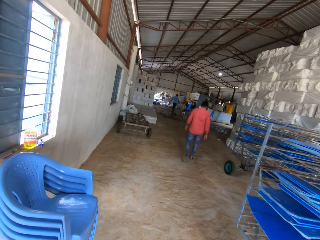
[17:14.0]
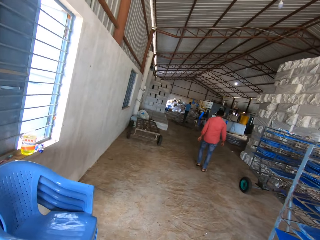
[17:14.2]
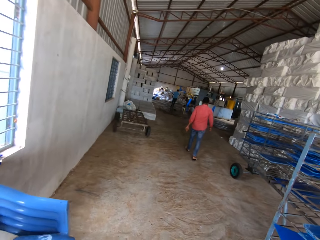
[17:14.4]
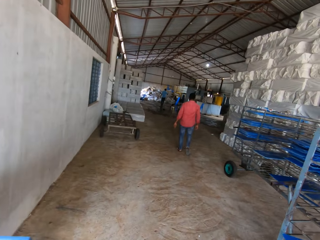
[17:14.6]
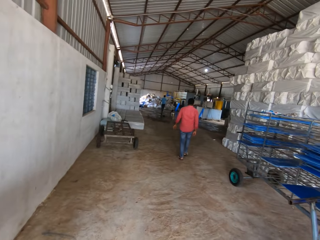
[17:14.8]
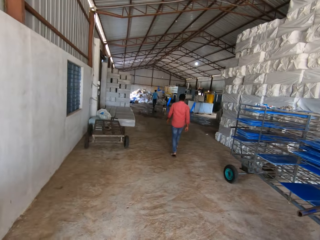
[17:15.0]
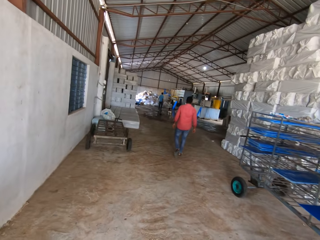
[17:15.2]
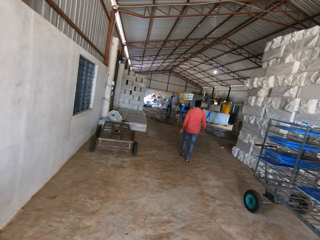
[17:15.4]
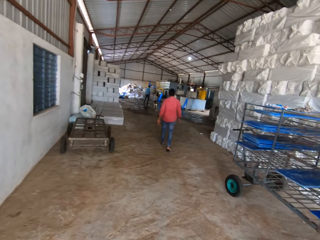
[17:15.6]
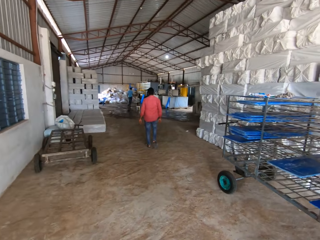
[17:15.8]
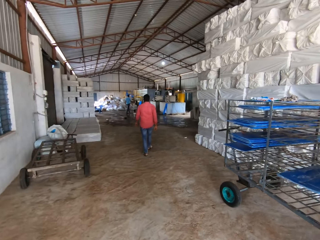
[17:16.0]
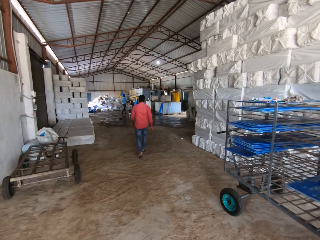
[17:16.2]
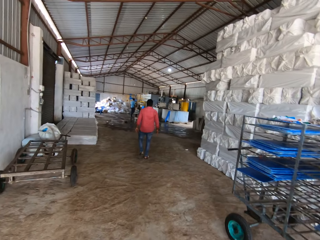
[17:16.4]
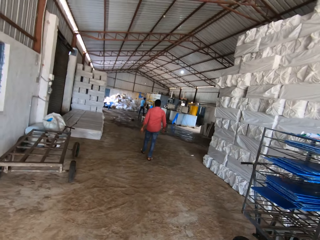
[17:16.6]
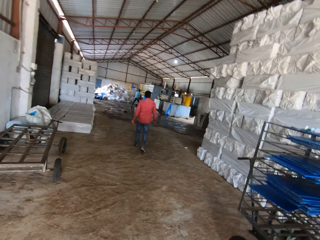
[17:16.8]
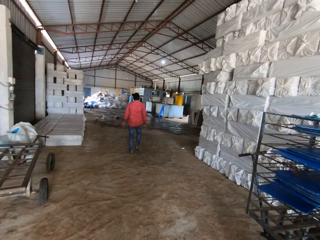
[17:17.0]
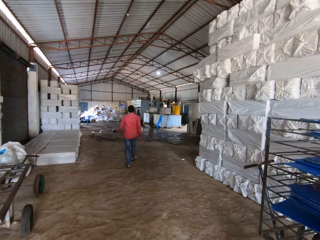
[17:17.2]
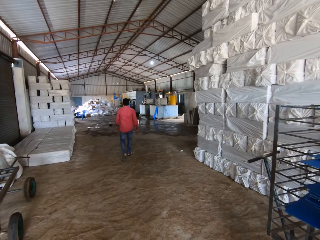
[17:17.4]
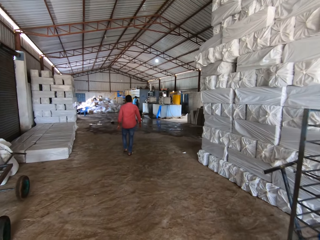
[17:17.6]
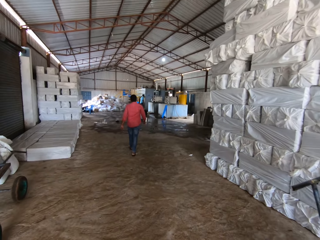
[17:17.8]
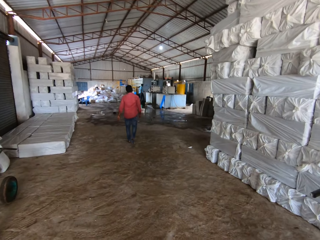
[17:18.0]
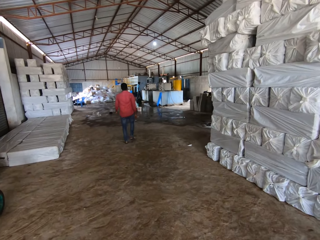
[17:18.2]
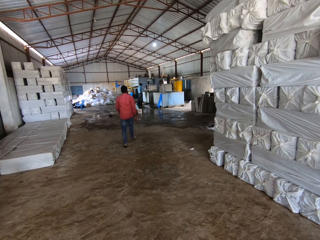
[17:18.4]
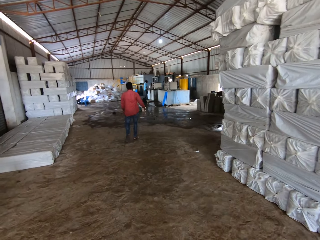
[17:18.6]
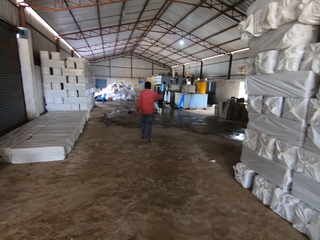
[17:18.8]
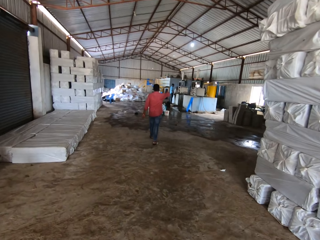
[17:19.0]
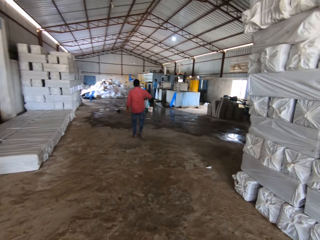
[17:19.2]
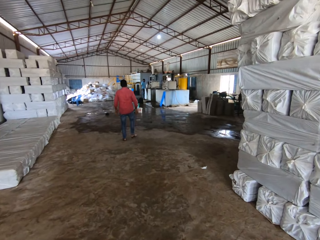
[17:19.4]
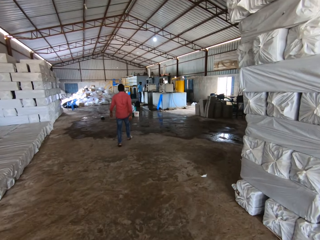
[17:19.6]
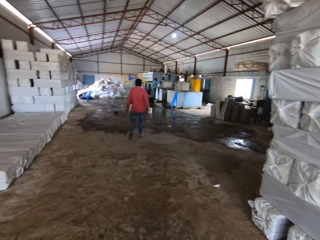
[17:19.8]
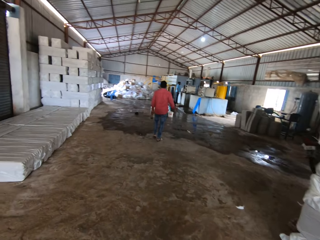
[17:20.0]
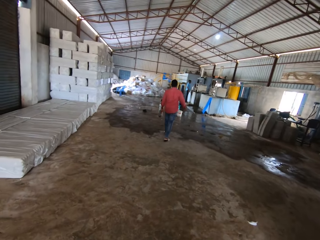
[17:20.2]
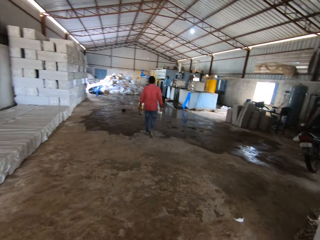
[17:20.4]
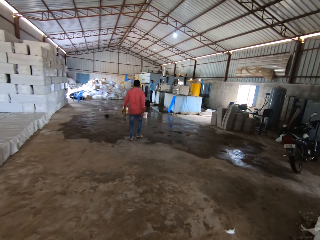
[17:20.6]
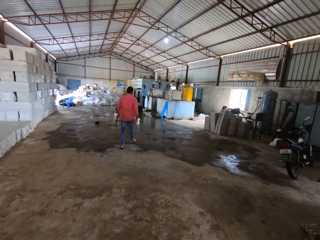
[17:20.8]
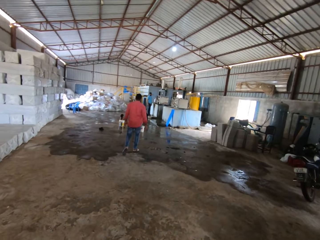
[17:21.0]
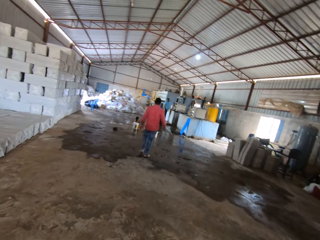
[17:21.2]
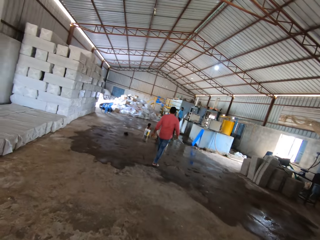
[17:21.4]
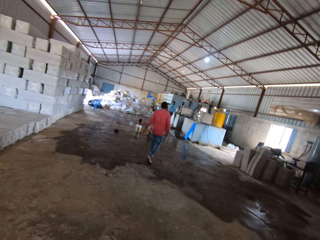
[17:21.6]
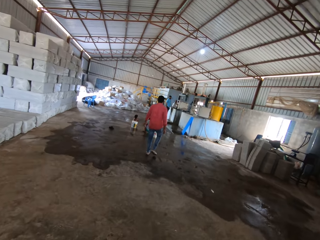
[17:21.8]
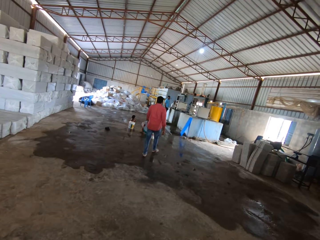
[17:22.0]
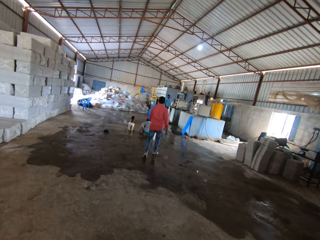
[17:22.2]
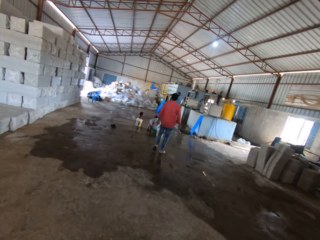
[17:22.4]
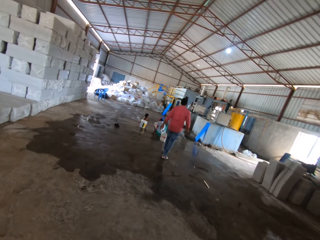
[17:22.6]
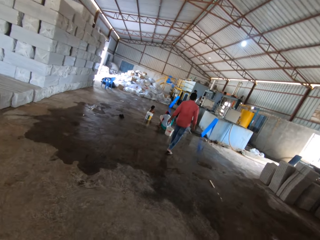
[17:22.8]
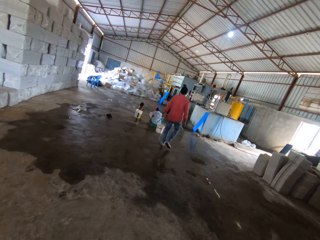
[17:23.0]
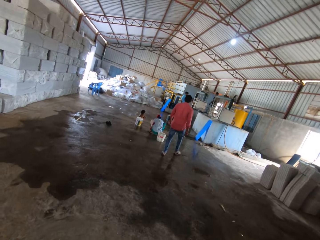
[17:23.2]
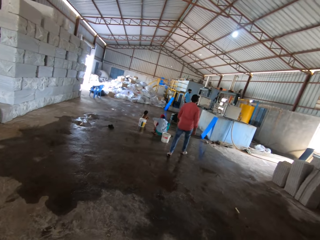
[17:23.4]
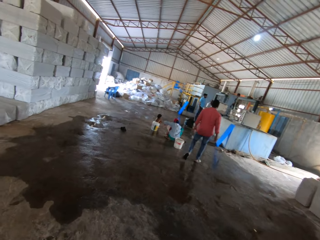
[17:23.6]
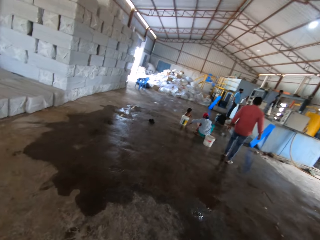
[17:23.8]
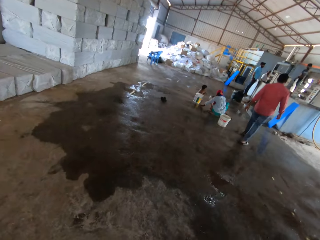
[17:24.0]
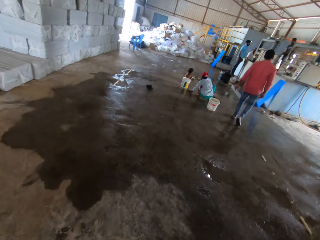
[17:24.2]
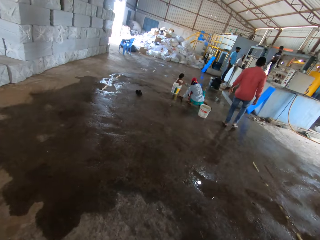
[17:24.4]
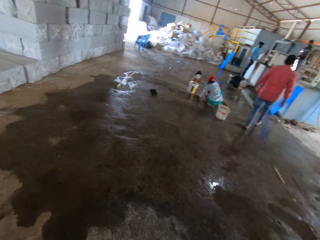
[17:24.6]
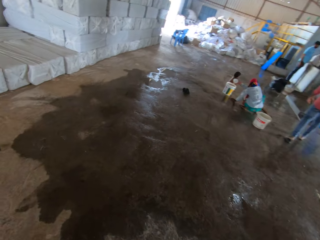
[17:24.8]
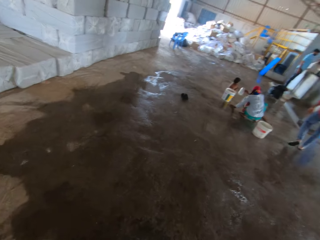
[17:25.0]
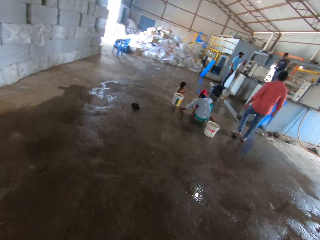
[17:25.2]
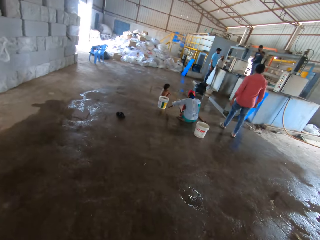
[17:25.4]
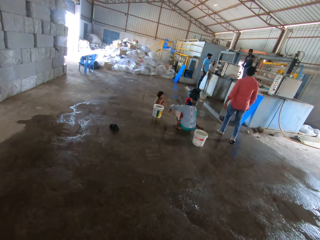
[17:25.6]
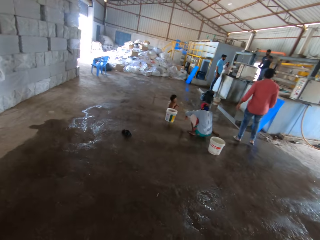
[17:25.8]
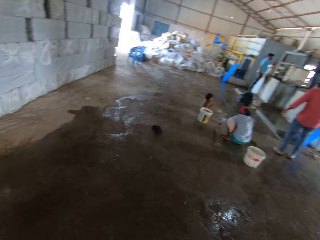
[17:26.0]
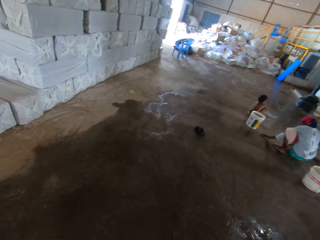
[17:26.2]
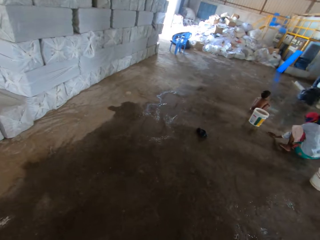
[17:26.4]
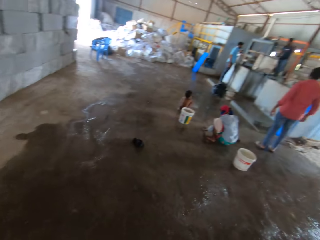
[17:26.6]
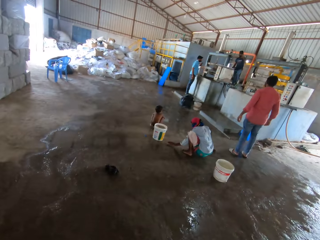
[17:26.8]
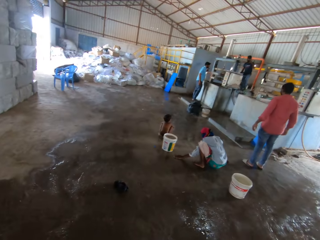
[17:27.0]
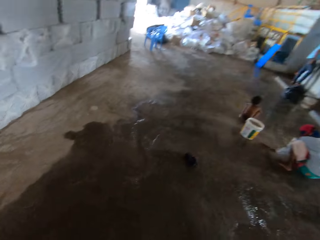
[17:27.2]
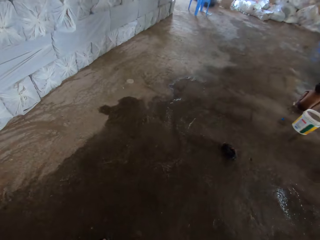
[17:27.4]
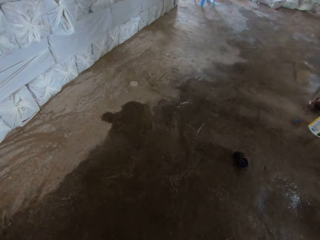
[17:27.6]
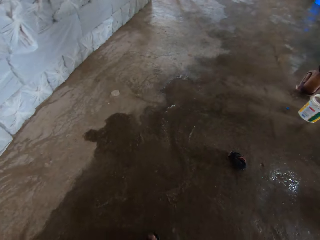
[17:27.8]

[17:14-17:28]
The camera wearer converses. They walk in the building. They look at a person.

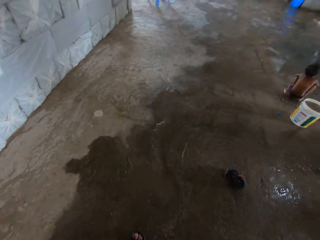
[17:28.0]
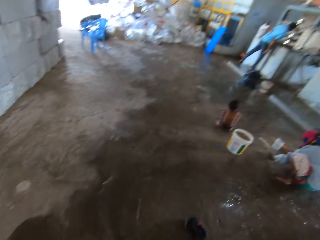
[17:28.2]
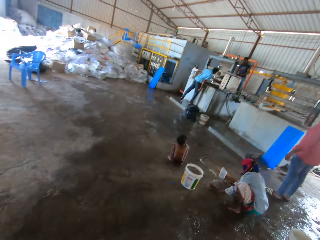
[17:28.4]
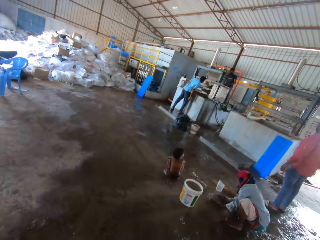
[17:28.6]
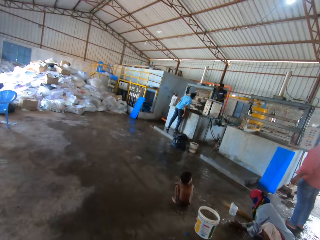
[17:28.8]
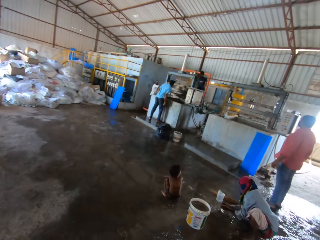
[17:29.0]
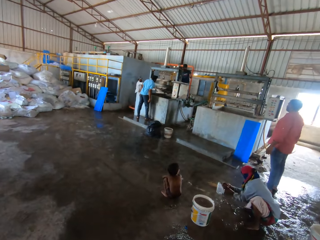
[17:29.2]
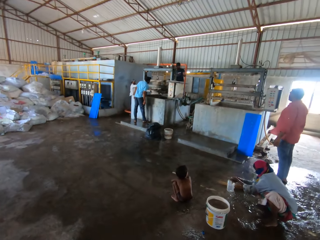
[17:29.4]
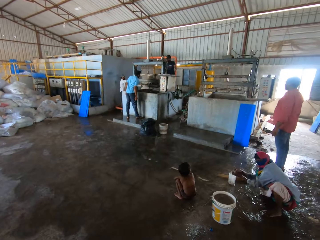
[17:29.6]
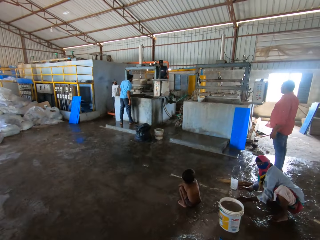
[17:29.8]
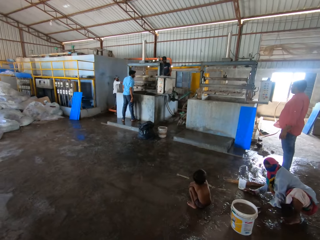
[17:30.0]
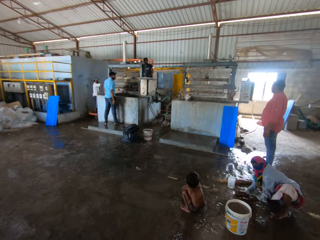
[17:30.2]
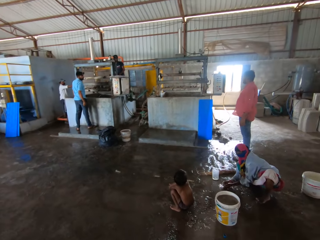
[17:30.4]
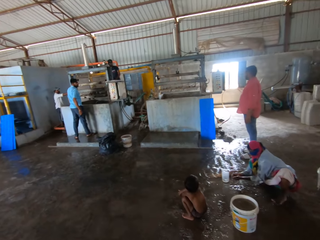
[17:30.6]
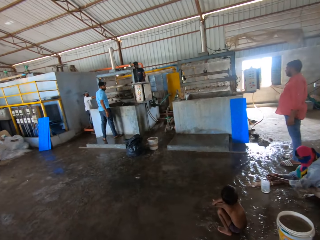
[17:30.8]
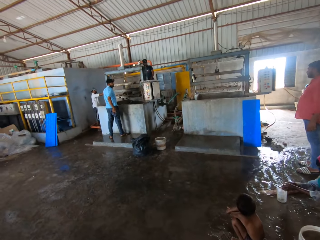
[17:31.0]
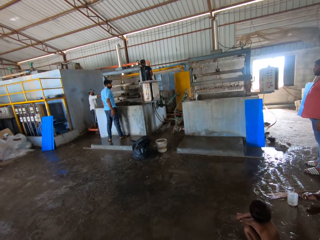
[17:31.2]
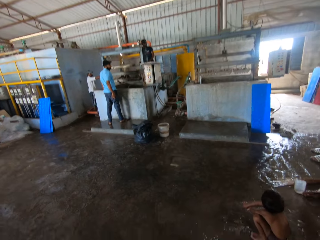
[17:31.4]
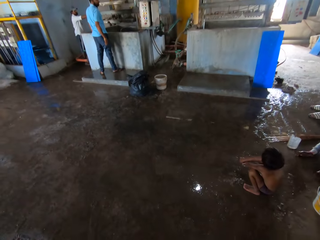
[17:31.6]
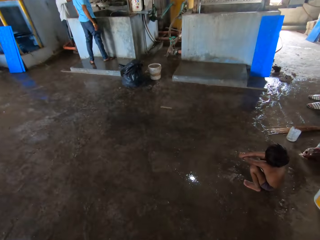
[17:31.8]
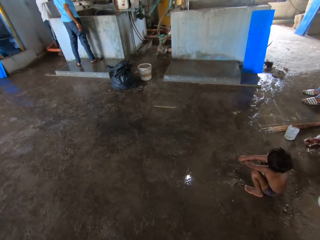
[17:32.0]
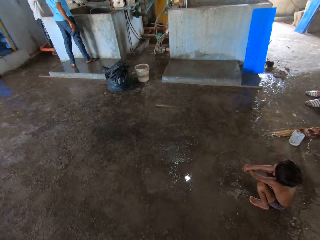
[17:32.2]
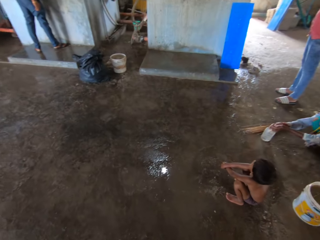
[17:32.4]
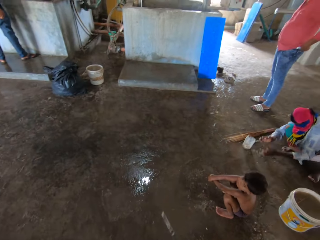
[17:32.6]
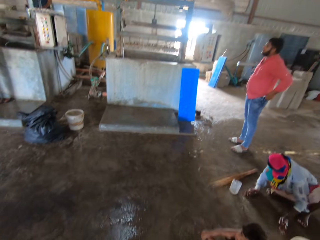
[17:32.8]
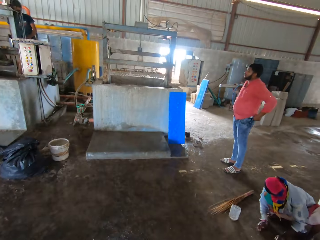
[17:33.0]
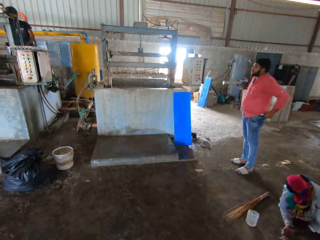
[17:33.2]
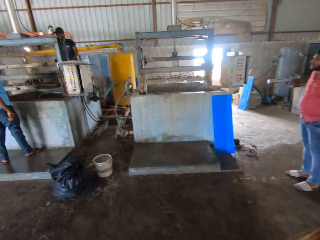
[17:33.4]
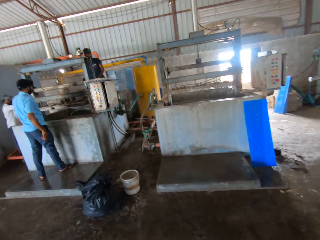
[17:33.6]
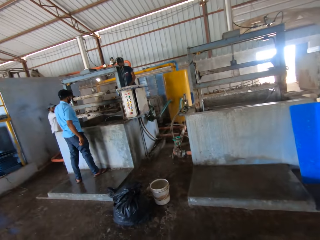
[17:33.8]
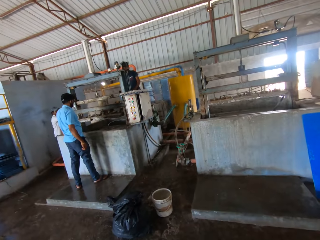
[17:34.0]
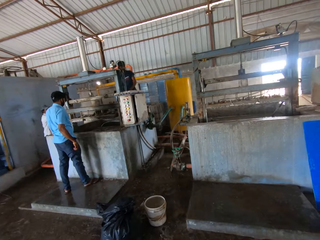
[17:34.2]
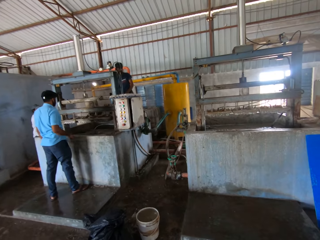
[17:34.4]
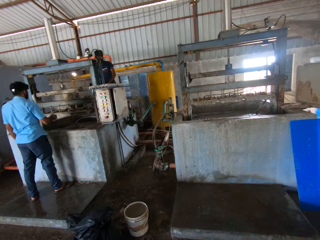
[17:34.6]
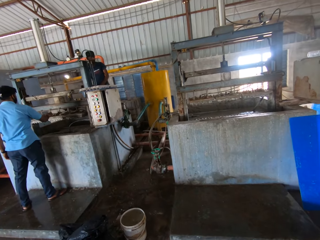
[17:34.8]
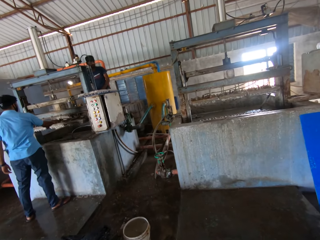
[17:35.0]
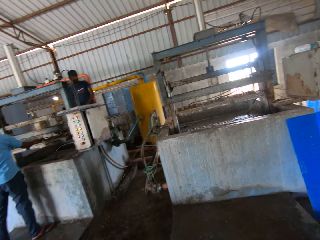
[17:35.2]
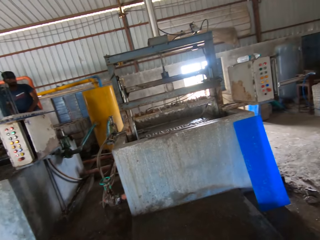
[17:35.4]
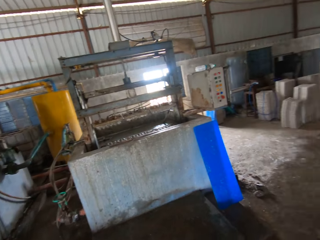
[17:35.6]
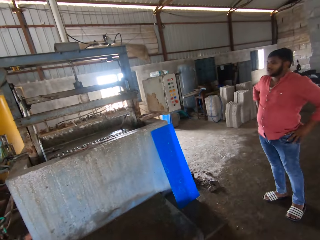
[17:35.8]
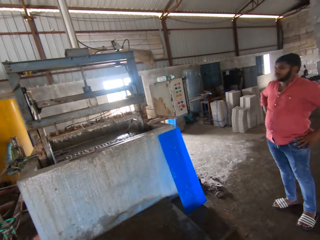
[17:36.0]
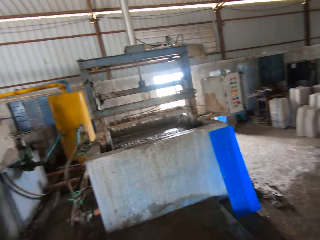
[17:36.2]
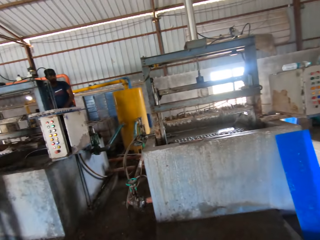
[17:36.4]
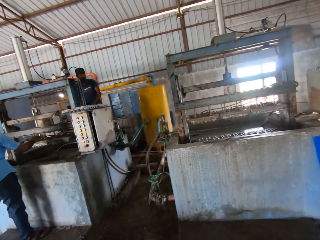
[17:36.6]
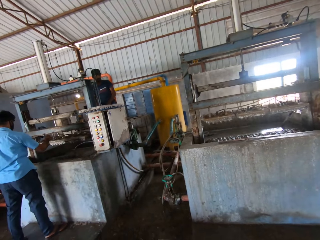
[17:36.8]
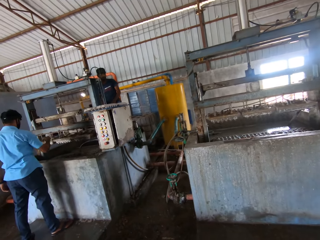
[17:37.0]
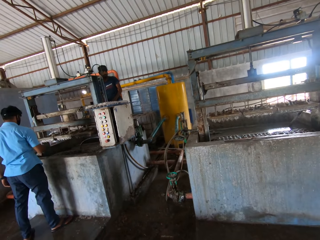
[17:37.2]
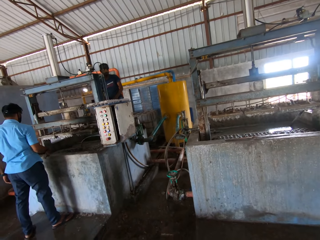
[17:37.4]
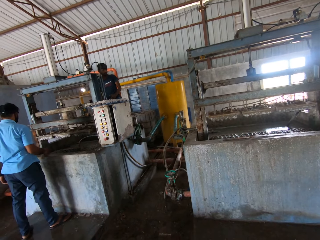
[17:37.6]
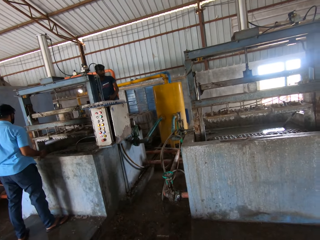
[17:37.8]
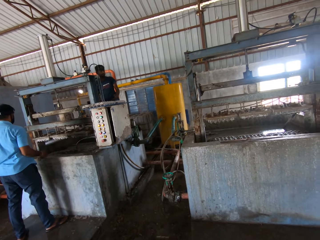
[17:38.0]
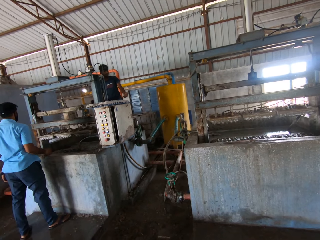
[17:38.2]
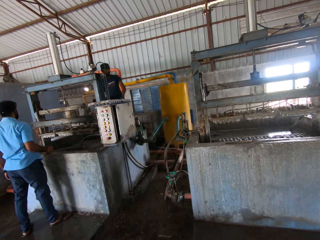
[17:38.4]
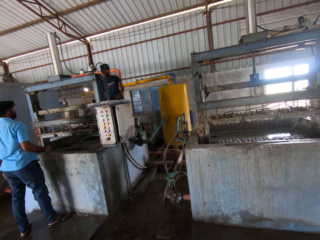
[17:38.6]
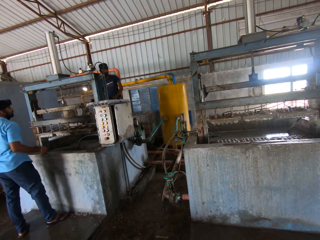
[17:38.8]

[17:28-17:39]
The camera wearer looks at a child. A person fetches water from the floor with hands. The camera wearer looks at a man. They look at the child. They look at another man. They look at the first man. They look around. They stare at the crate making machine.
